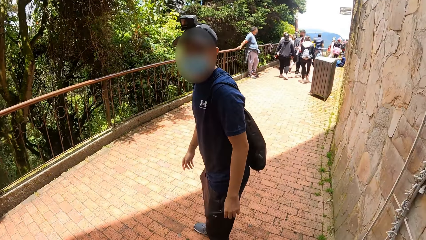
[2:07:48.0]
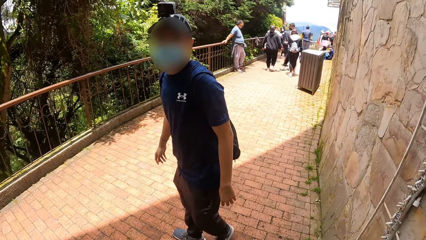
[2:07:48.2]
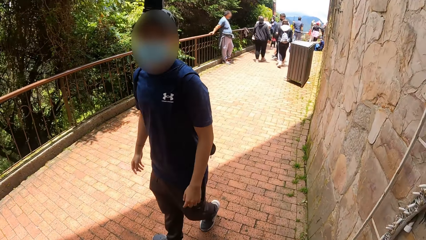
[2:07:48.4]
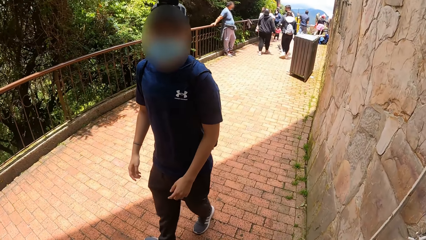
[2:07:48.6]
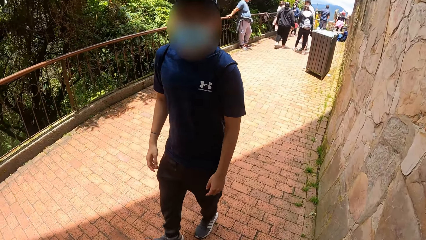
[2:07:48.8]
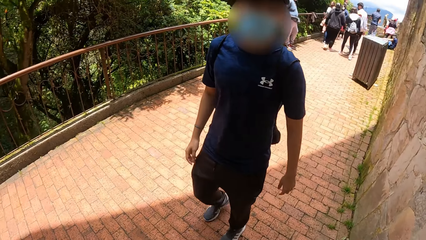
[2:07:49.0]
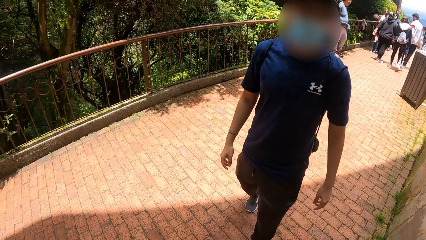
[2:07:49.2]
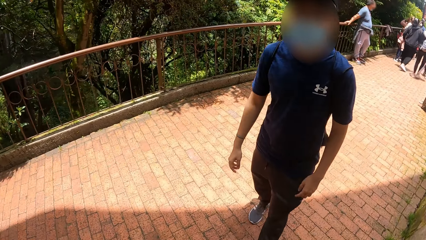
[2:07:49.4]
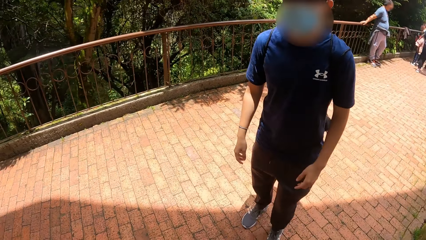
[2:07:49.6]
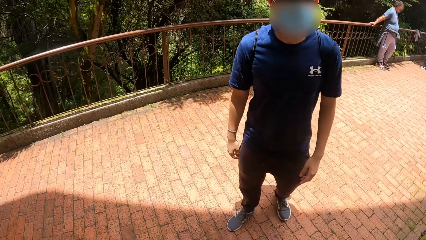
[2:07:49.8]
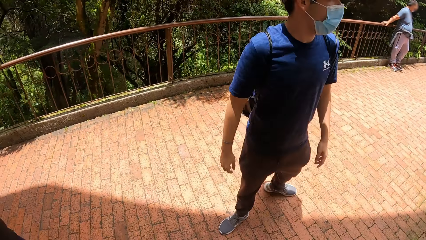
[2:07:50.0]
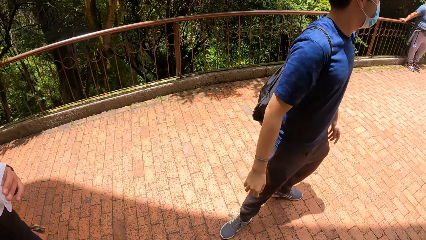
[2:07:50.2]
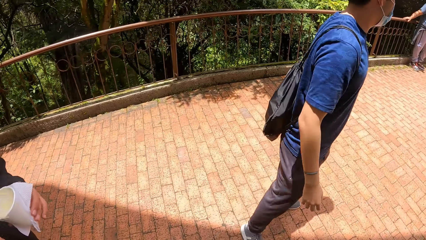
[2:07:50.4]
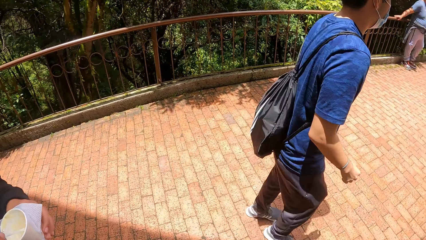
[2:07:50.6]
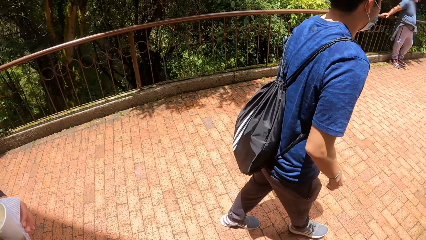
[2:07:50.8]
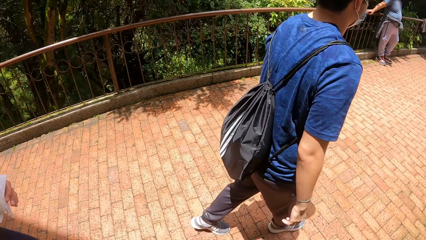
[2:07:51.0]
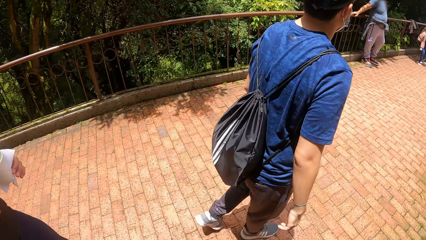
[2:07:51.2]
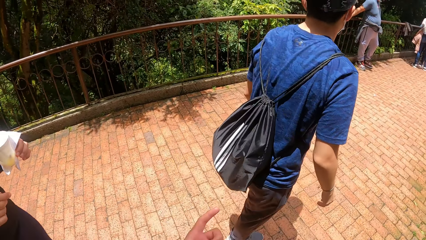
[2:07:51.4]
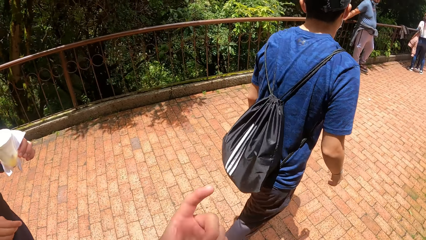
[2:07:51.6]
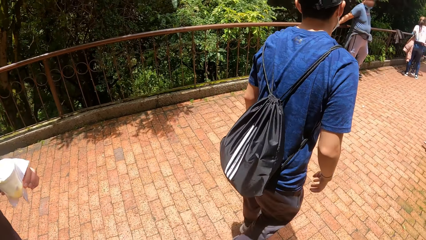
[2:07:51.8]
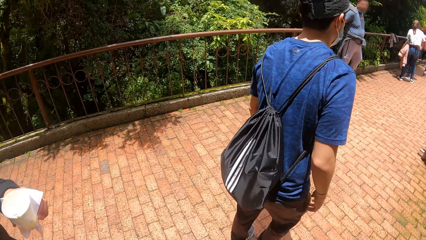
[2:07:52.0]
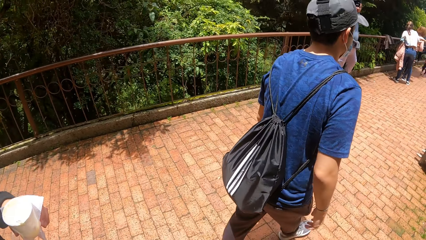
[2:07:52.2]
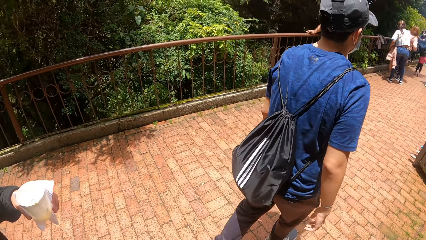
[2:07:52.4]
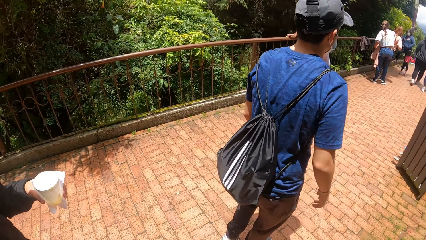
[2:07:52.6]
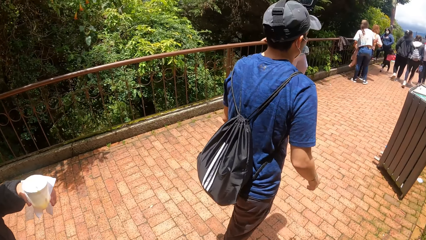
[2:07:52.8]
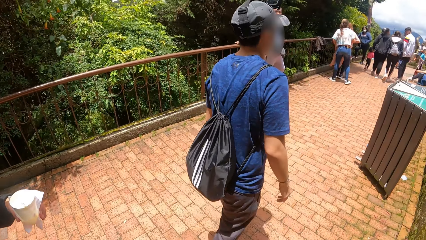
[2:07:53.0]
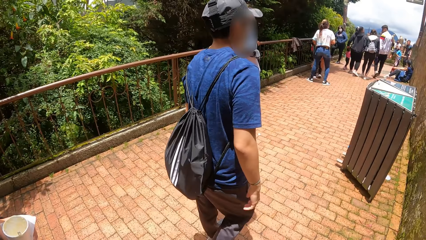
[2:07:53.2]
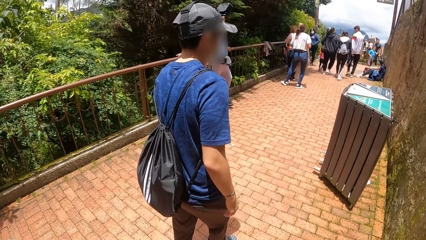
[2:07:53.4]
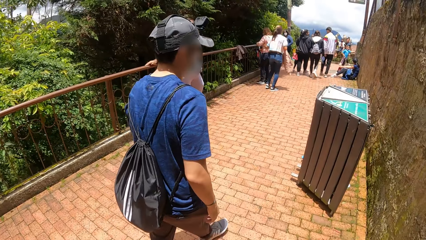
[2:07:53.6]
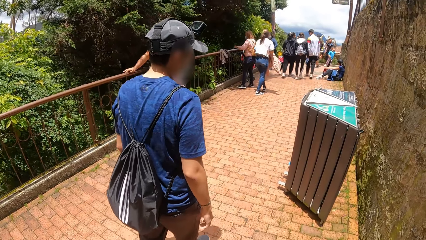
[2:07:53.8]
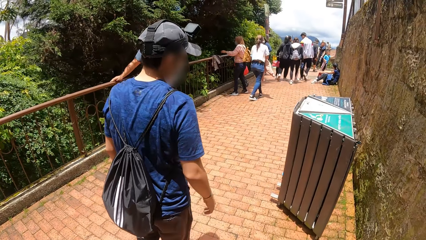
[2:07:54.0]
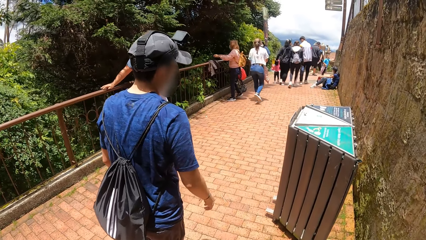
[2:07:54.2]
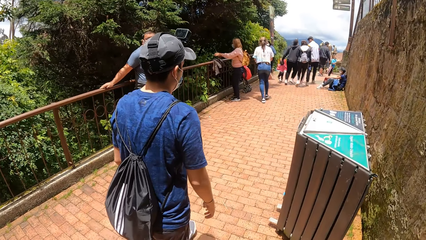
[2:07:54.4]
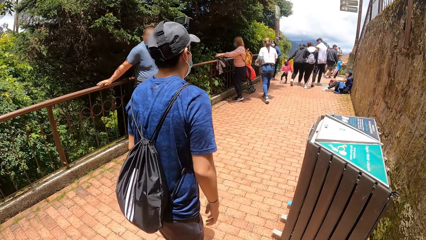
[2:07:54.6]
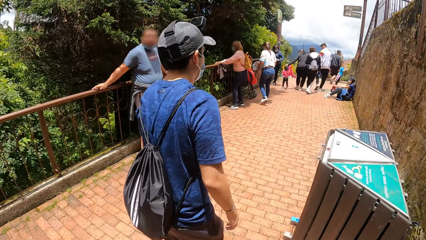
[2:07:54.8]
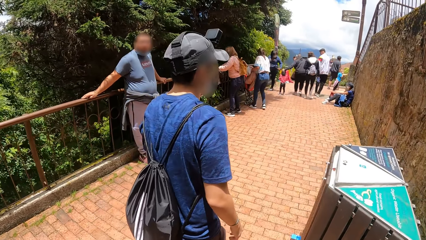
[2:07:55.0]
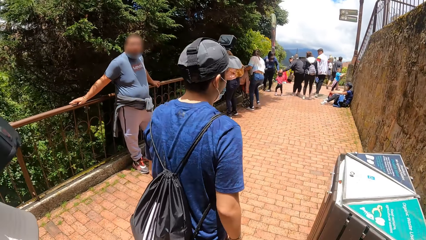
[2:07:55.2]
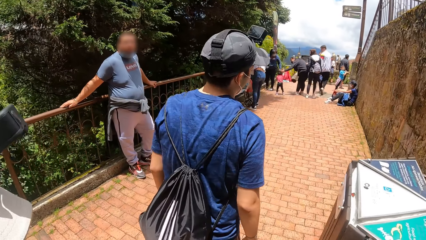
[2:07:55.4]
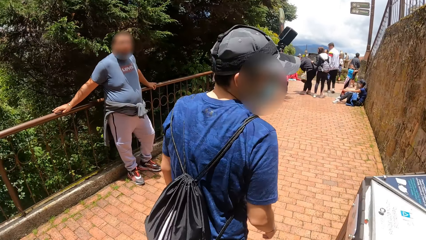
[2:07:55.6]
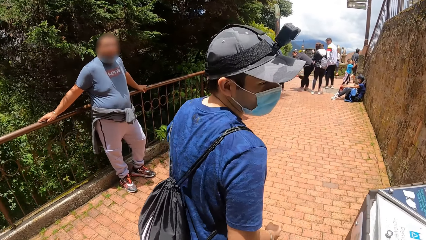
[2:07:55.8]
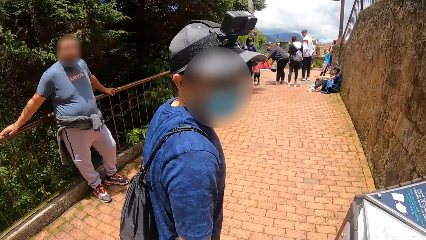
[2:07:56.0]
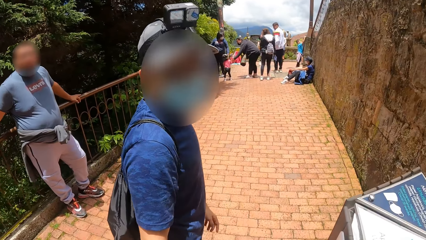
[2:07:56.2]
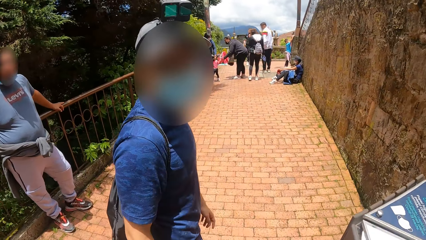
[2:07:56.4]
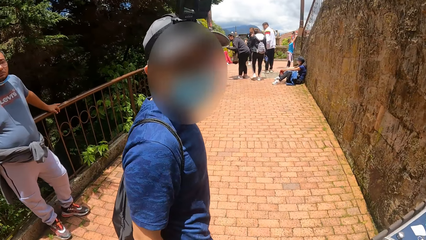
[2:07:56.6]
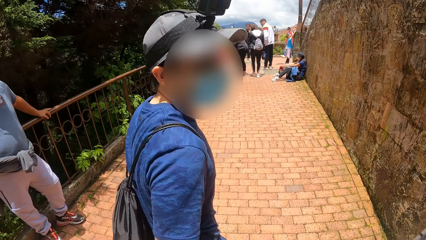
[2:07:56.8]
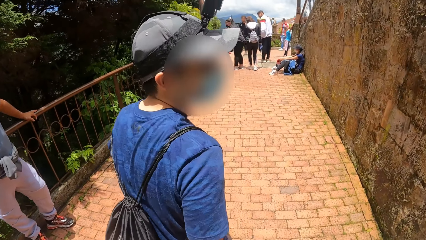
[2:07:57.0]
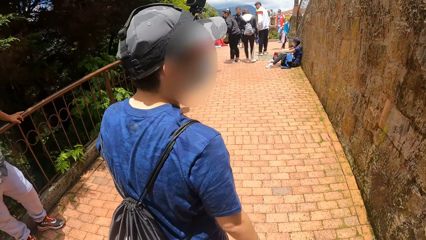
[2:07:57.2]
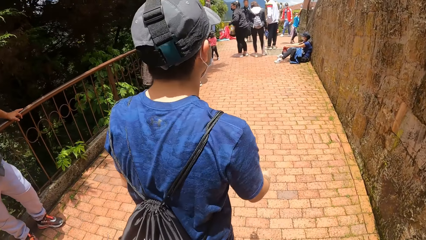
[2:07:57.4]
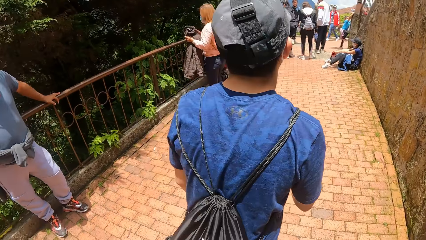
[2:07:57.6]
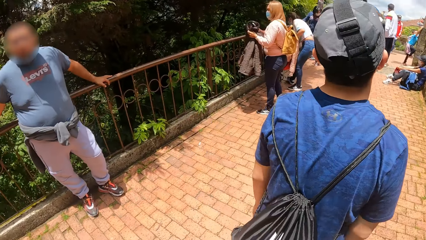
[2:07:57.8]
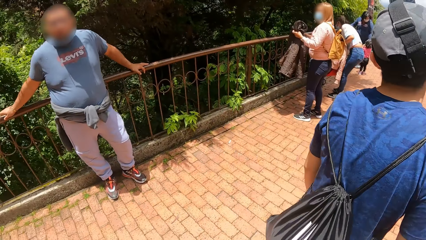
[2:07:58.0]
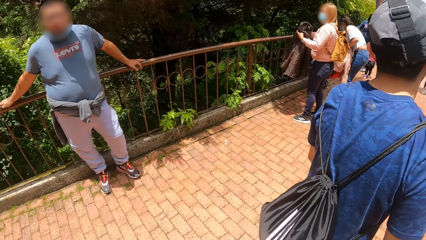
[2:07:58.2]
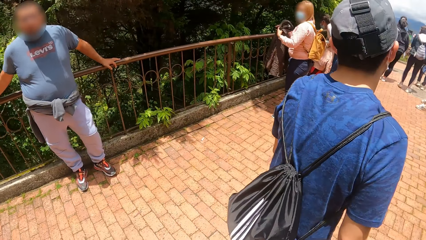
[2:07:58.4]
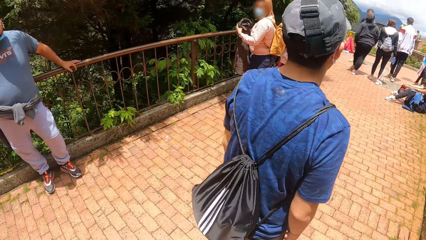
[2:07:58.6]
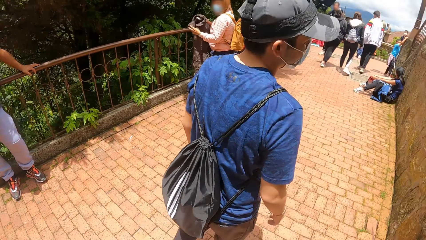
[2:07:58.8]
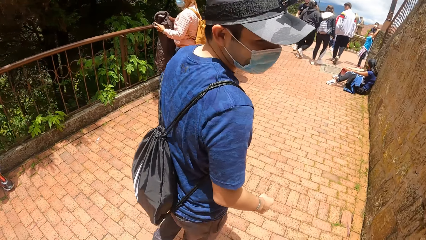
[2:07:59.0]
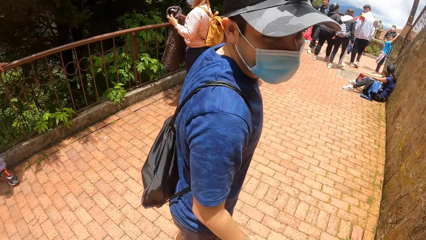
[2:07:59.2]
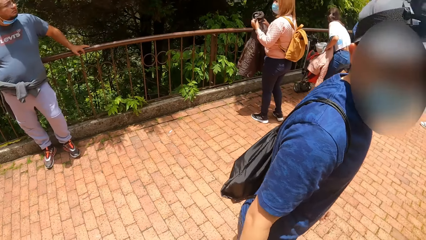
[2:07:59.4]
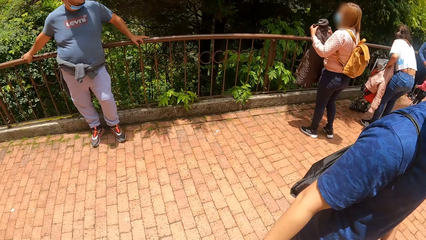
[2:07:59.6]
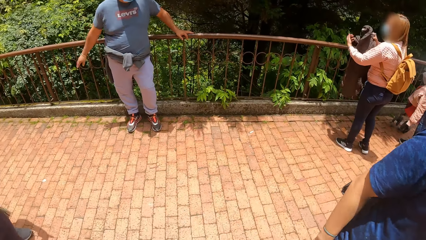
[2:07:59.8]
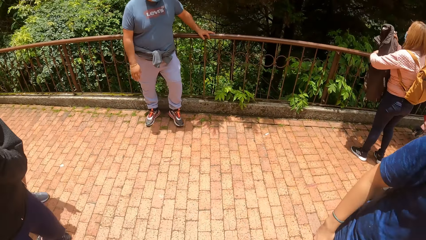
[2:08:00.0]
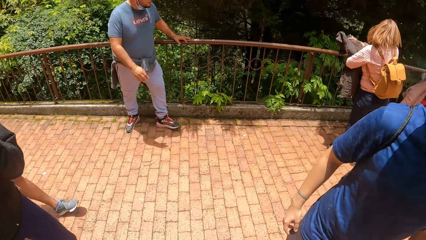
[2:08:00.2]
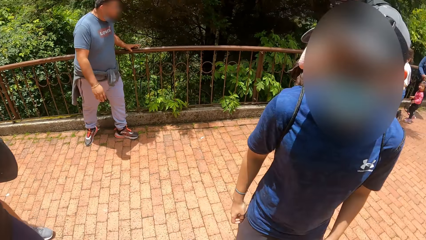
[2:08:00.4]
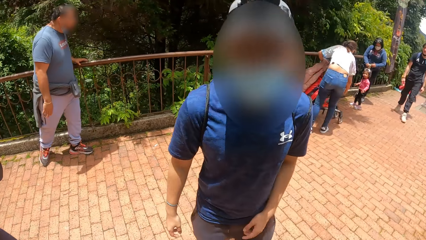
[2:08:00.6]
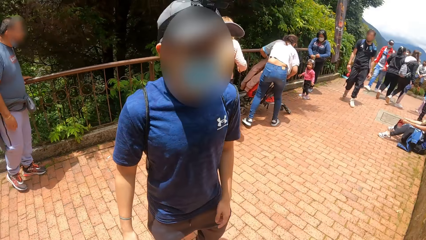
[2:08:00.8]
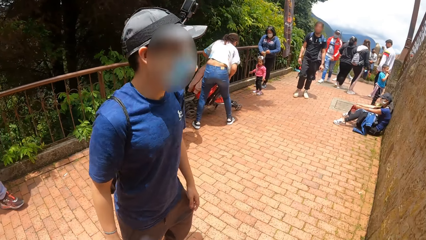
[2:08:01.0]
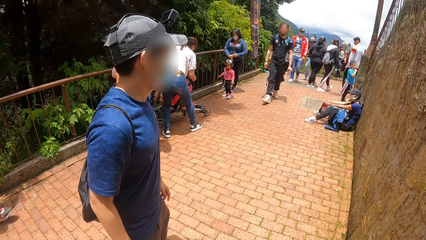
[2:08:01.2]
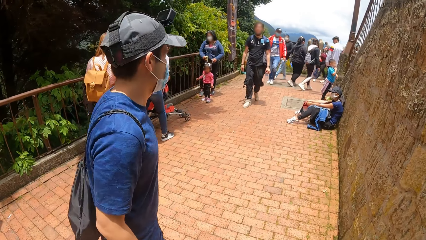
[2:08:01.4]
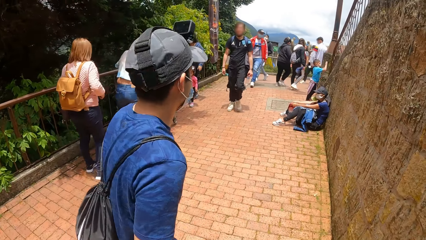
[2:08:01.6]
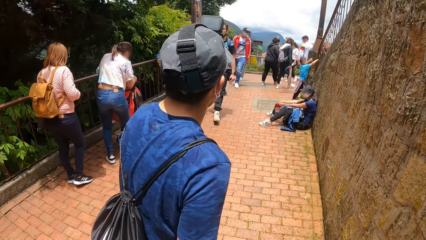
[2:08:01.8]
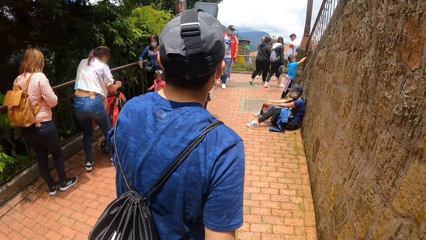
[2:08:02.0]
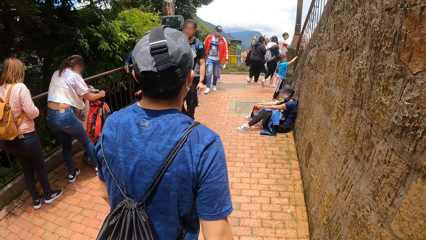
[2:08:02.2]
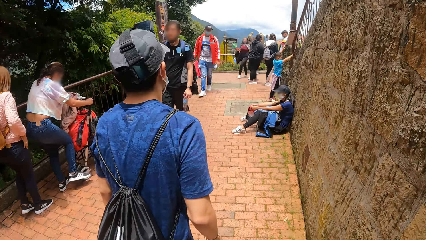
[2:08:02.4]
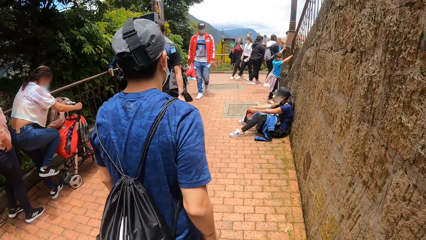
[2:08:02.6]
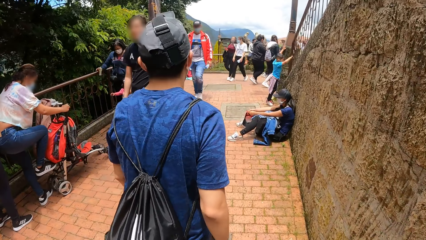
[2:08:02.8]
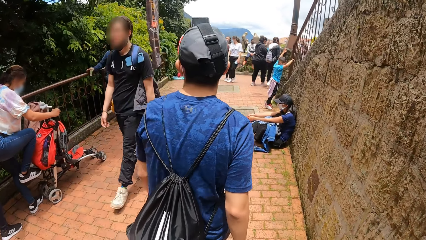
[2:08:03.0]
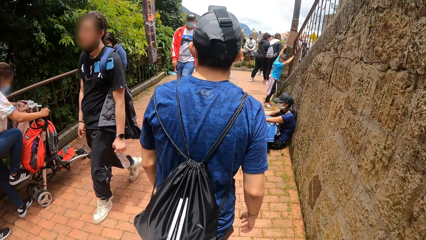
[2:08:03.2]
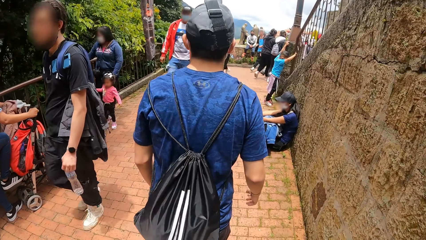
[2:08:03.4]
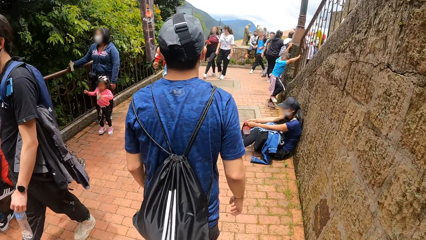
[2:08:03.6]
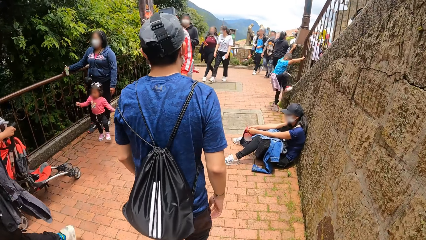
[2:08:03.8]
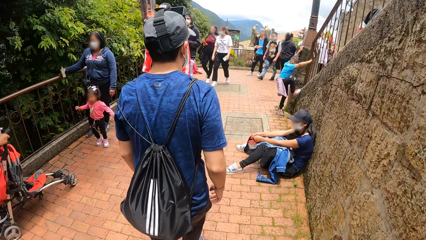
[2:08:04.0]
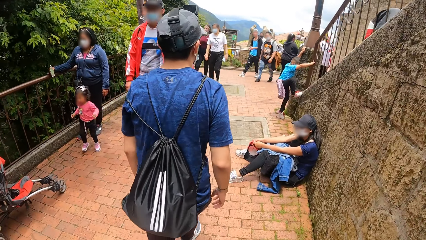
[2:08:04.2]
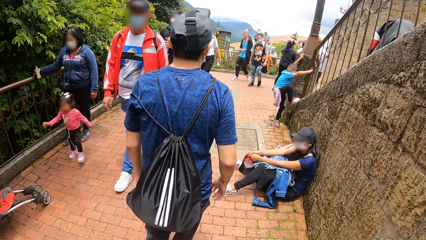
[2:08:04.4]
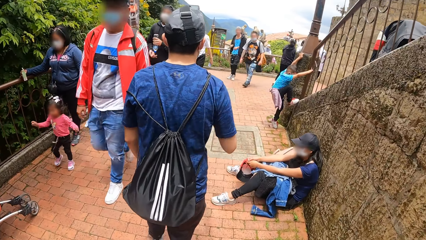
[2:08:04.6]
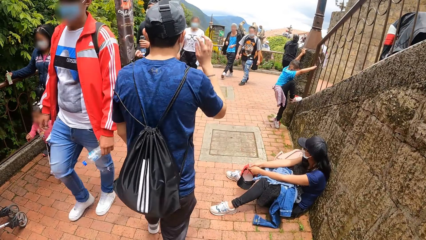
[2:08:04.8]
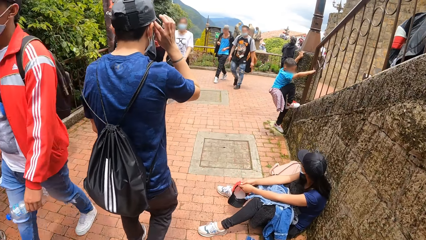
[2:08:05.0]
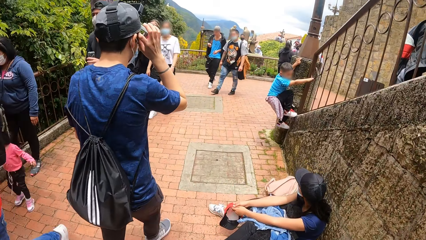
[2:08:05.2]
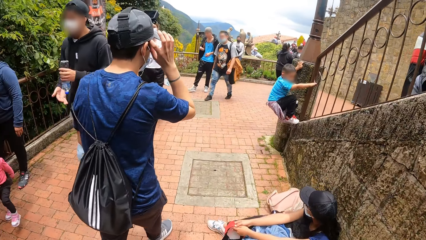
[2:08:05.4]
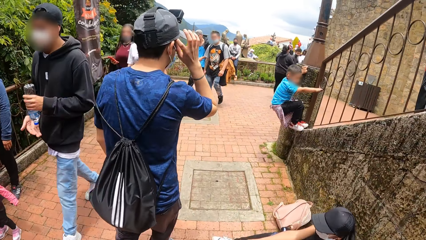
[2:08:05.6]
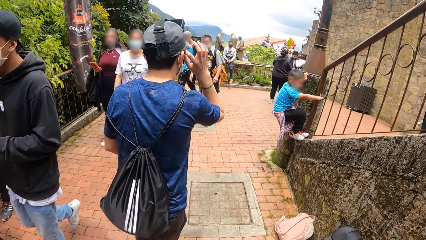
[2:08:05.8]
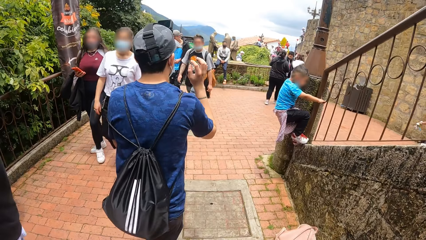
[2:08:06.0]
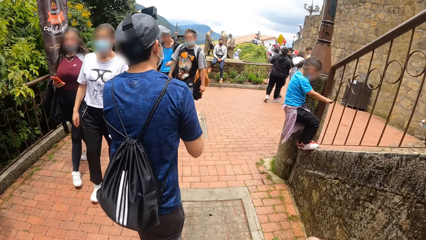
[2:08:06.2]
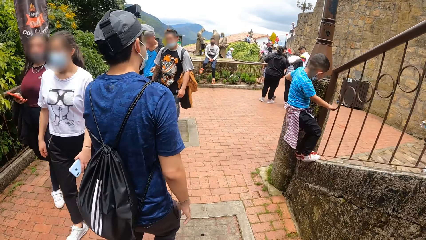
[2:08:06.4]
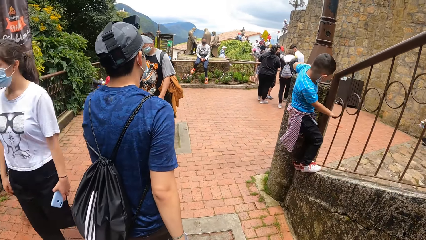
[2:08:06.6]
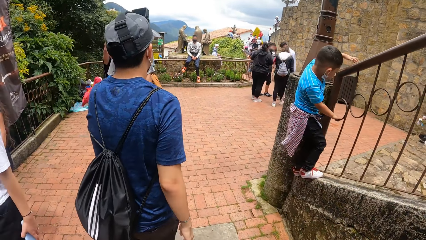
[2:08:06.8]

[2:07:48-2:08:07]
The camera wearer looks at someone. They move the hands and walk on the pathway.
